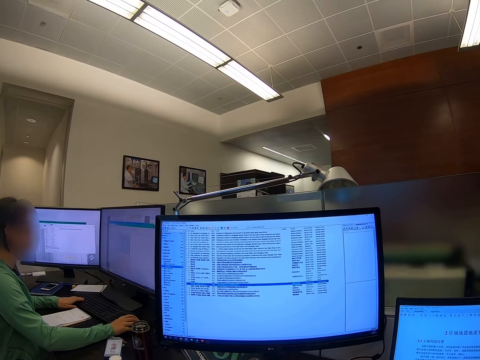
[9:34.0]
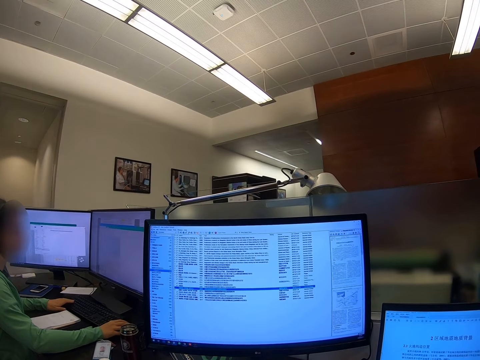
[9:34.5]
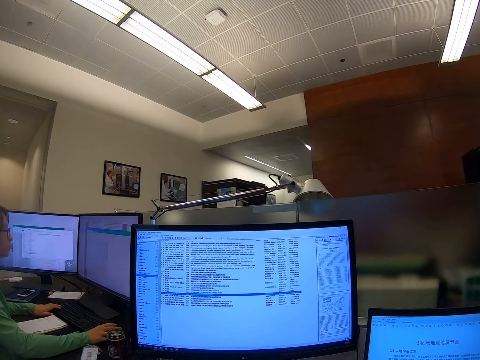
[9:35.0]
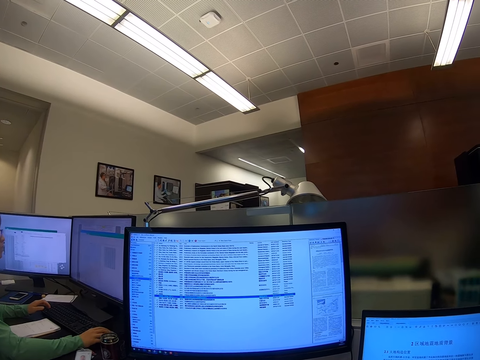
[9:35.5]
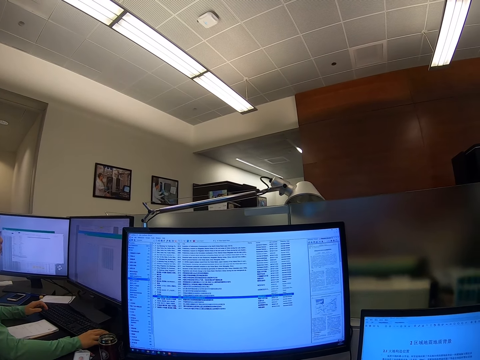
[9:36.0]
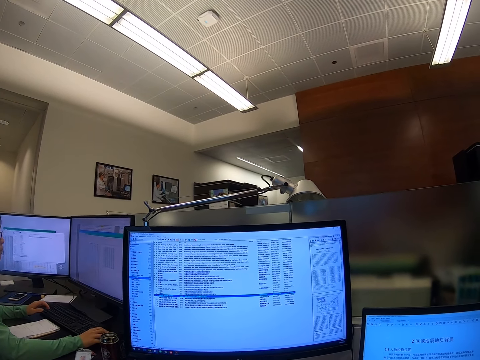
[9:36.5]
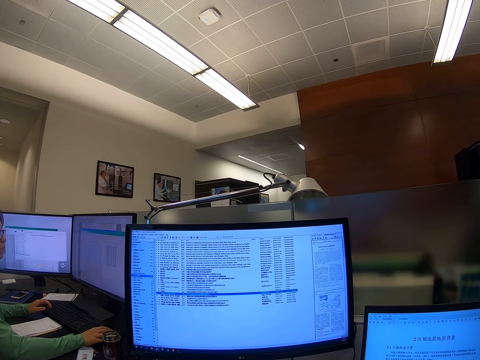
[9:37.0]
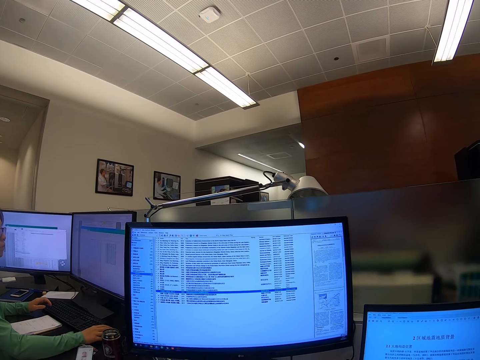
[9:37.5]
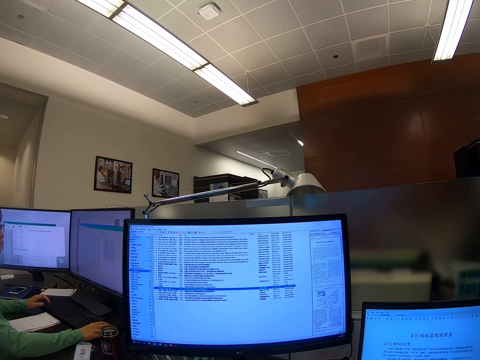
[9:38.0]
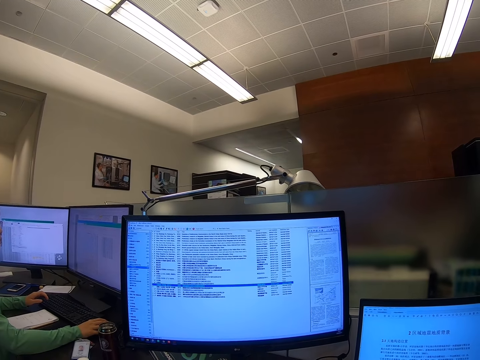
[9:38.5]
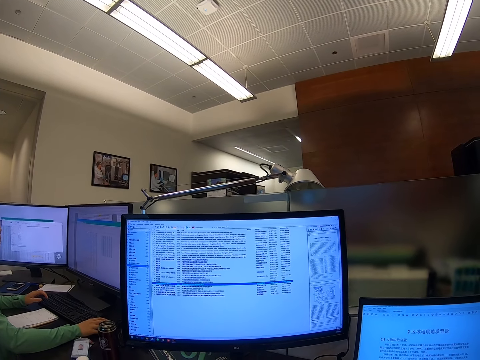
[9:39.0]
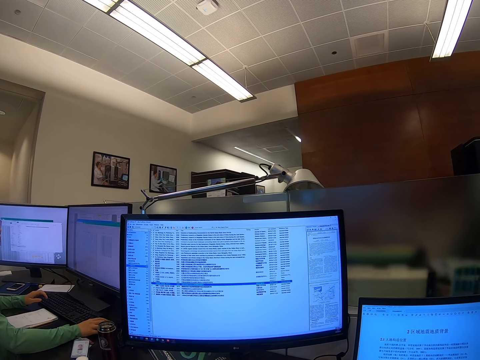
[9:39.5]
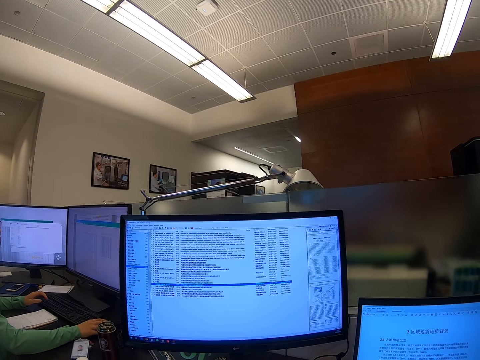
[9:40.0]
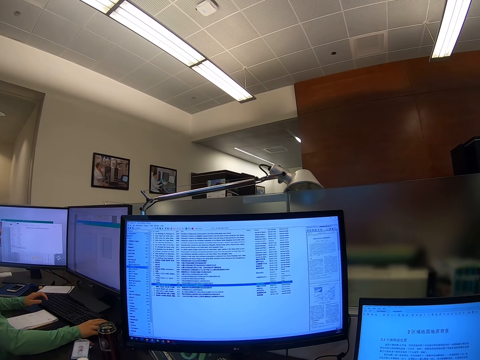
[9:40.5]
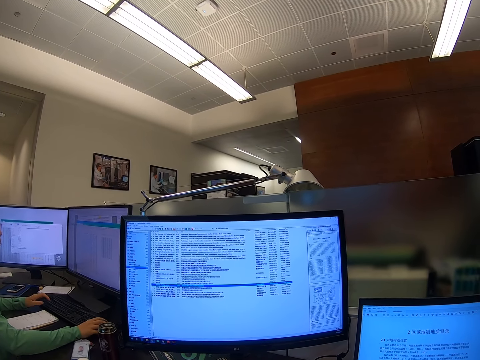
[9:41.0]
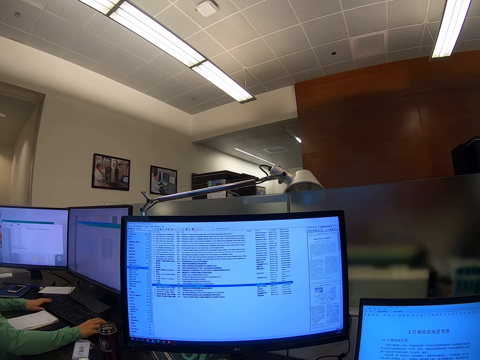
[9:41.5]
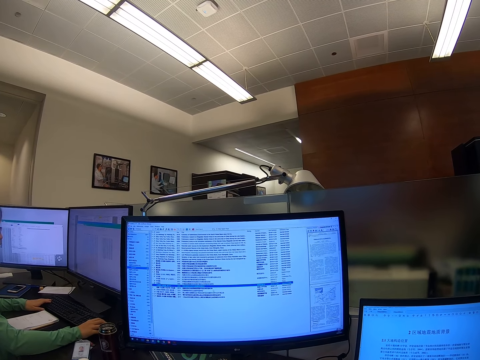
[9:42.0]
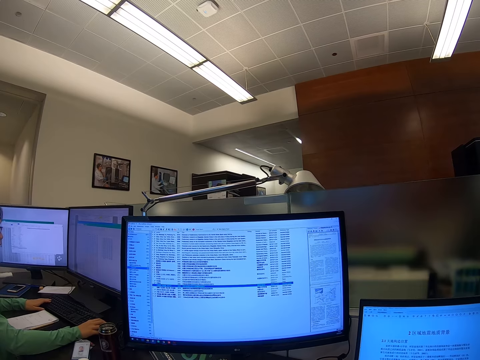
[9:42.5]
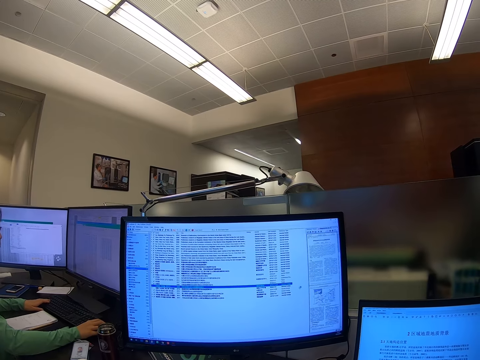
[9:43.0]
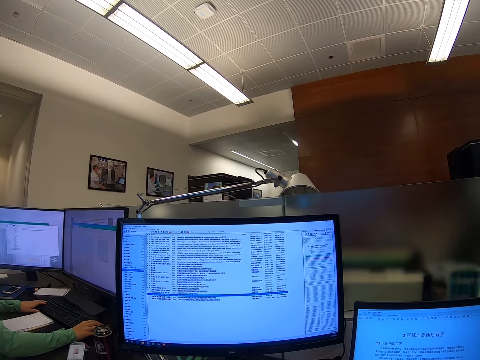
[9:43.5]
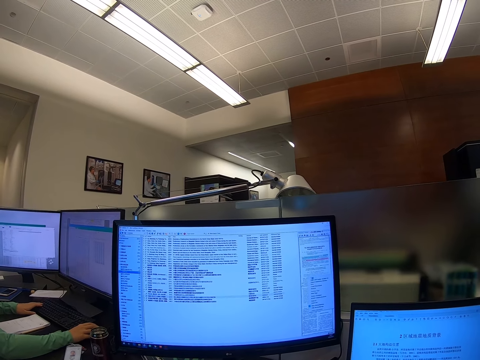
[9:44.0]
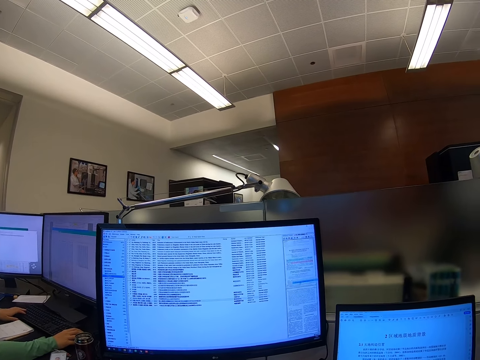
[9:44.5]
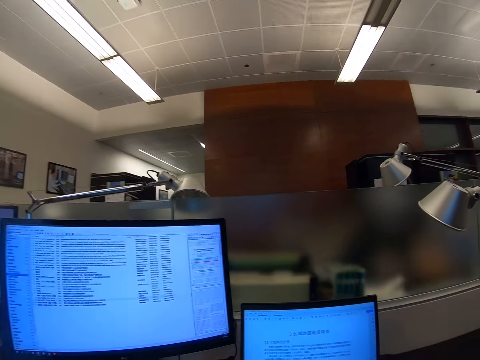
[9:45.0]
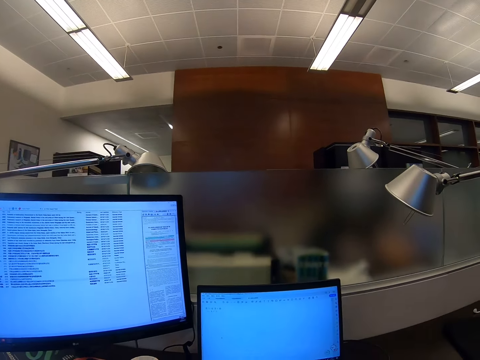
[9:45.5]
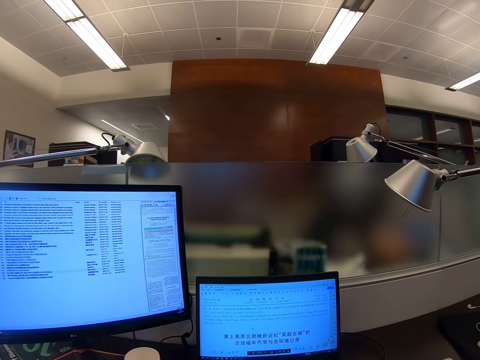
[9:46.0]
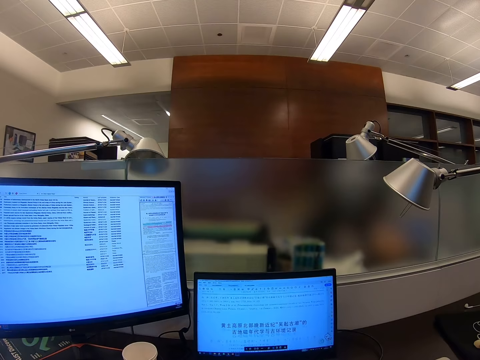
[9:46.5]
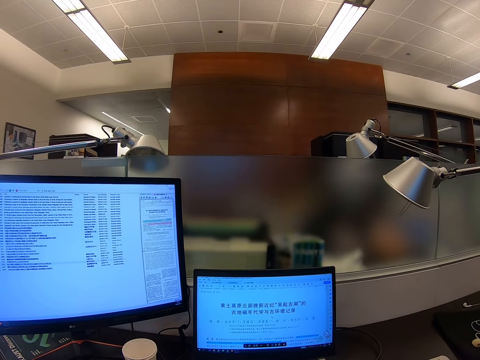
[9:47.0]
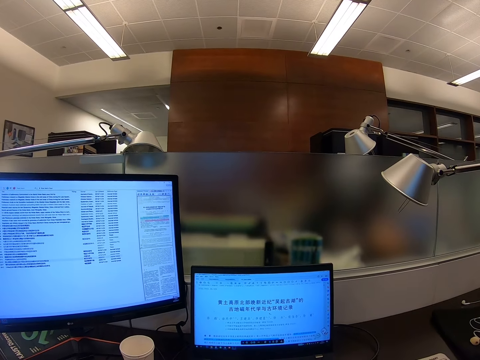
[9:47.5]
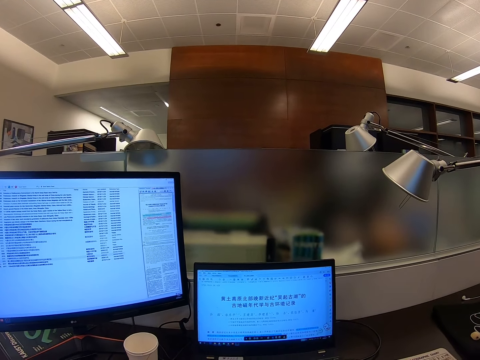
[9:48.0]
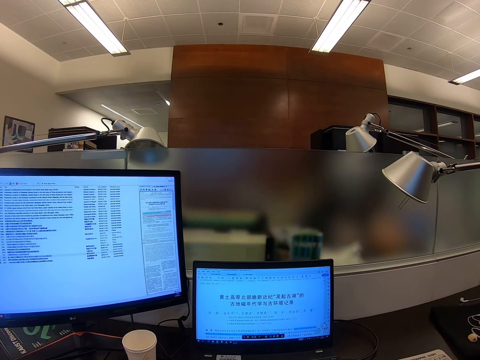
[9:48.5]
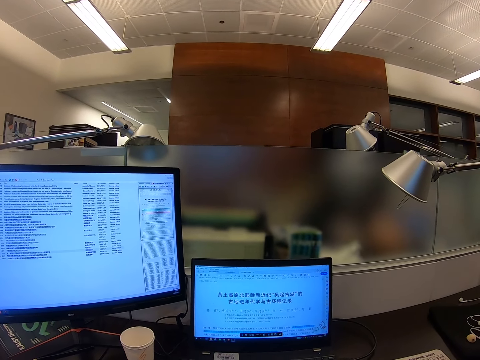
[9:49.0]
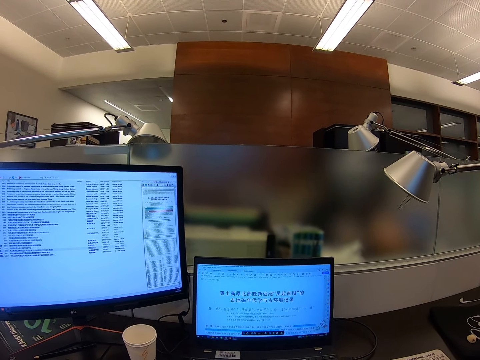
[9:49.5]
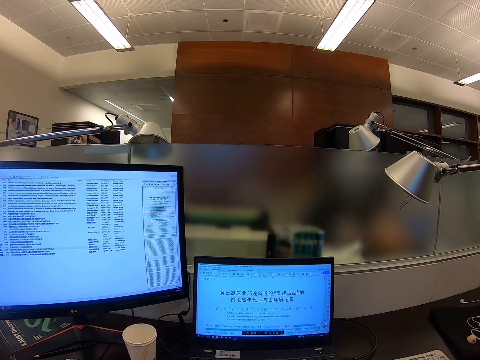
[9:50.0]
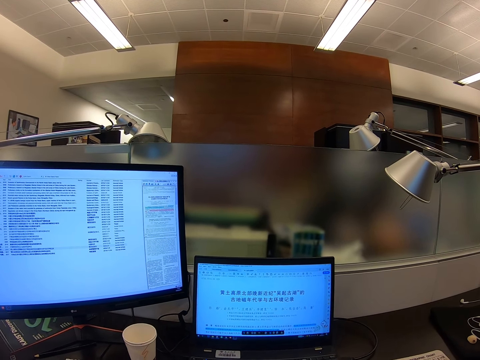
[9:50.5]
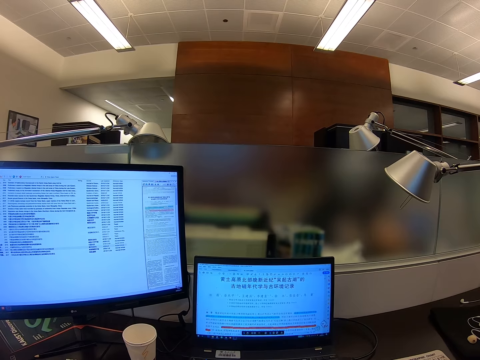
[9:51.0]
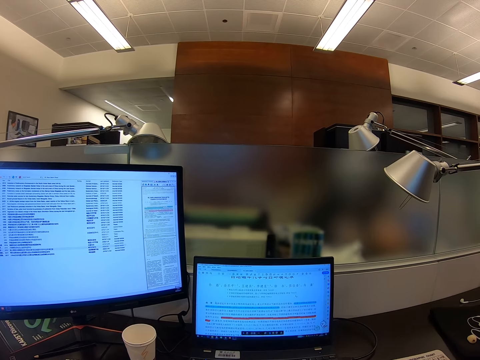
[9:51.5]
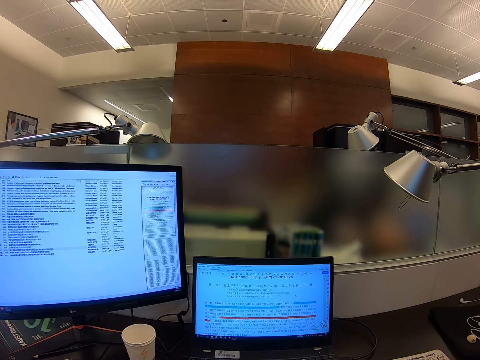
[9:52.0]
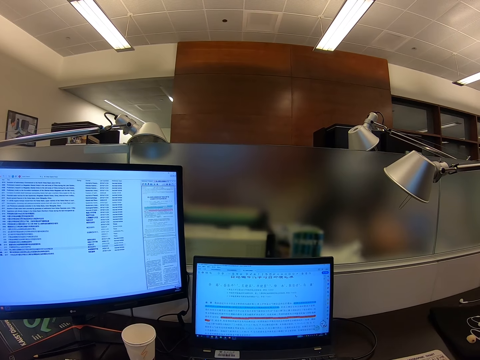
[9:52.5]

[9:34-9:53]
The camera wearer scrolls the computer. They stare at the computer.

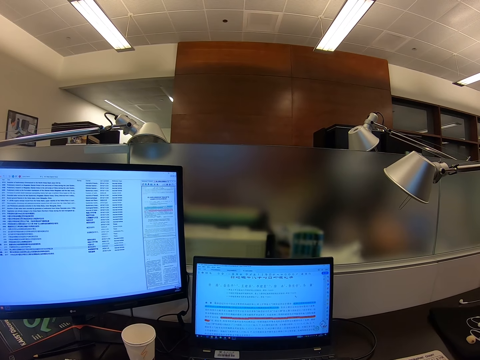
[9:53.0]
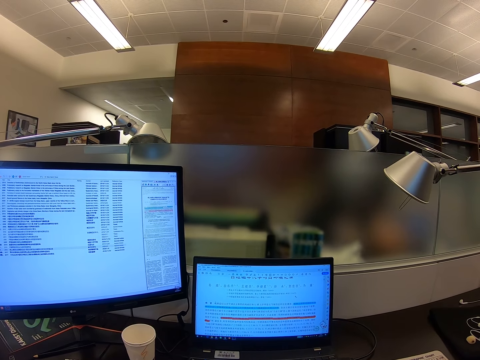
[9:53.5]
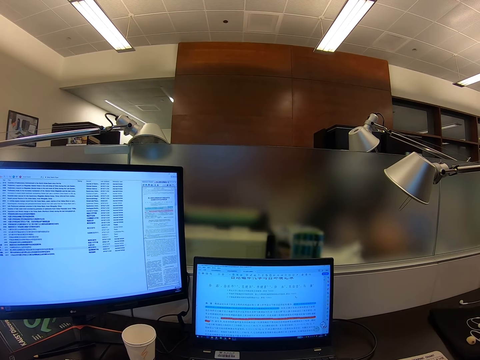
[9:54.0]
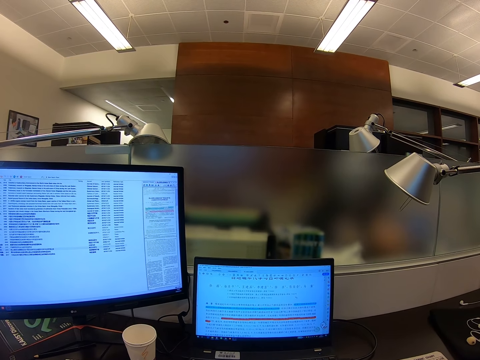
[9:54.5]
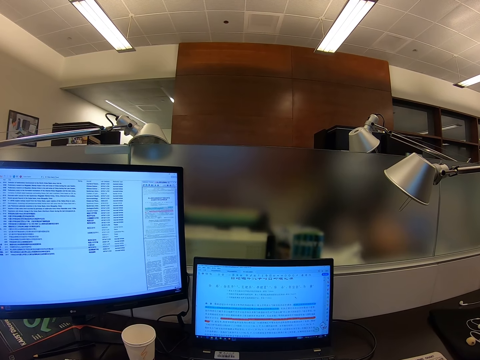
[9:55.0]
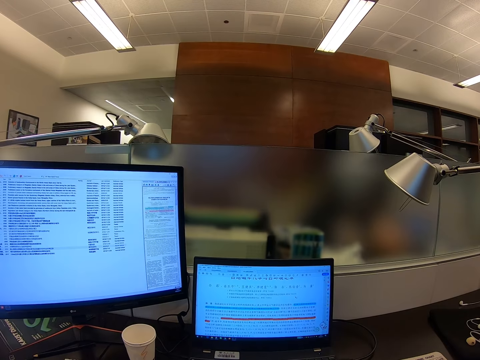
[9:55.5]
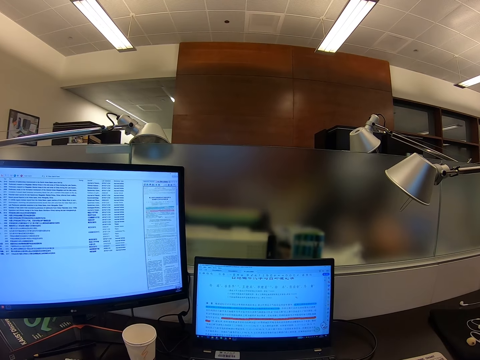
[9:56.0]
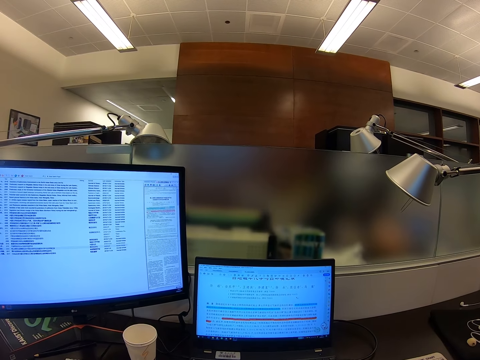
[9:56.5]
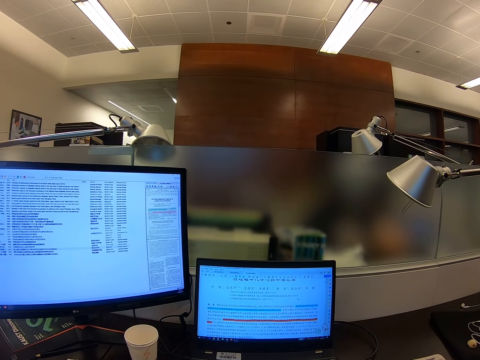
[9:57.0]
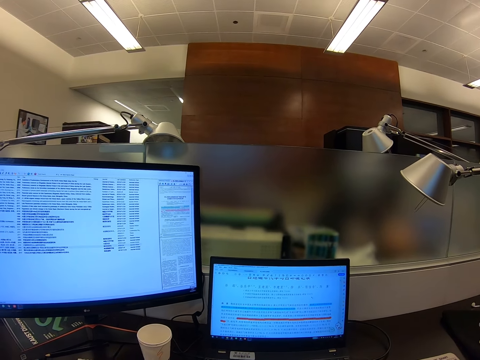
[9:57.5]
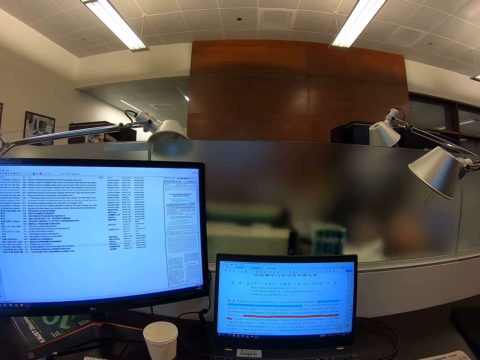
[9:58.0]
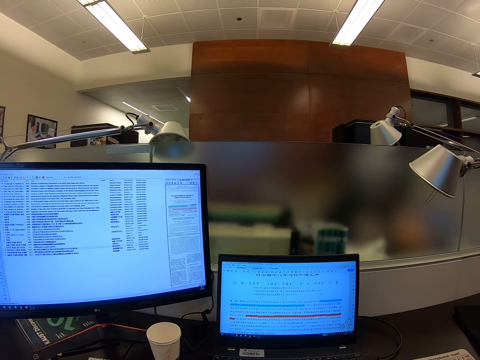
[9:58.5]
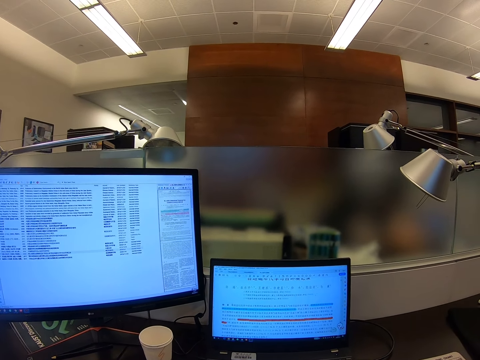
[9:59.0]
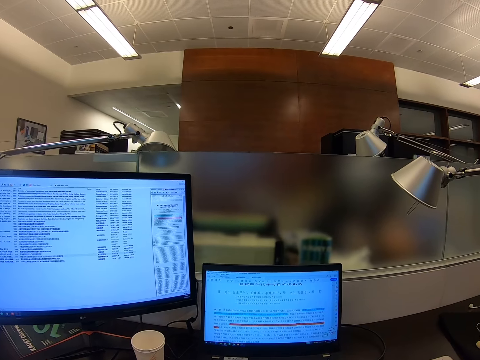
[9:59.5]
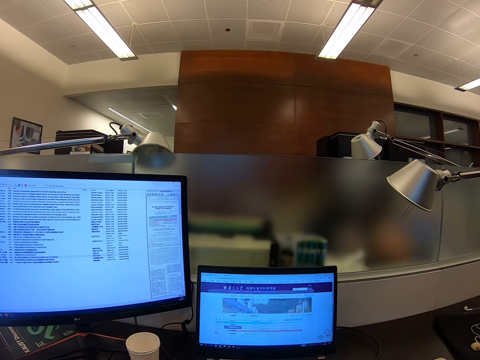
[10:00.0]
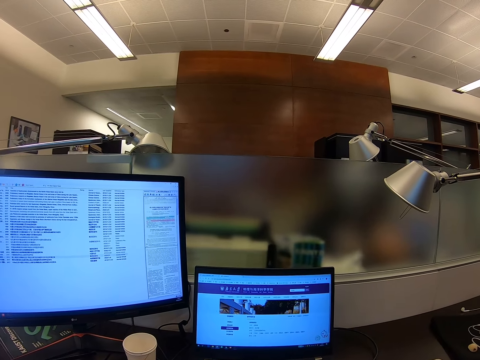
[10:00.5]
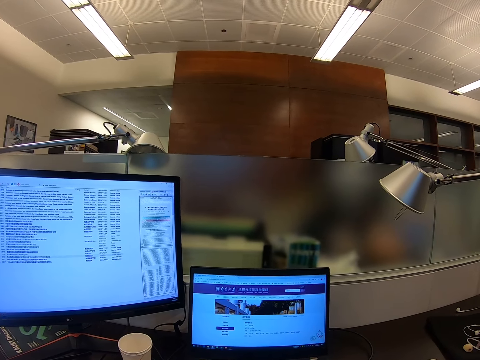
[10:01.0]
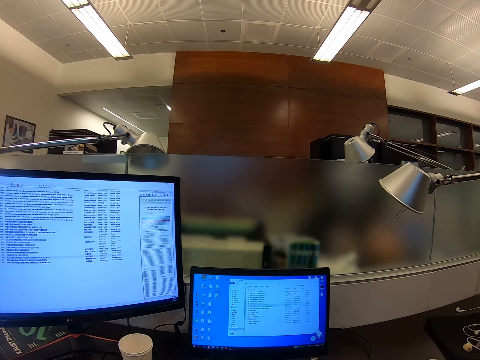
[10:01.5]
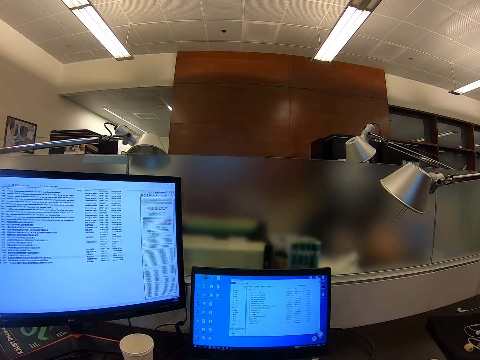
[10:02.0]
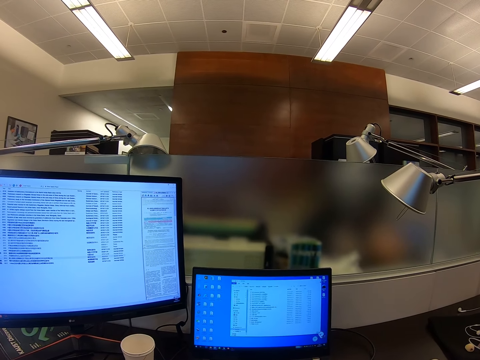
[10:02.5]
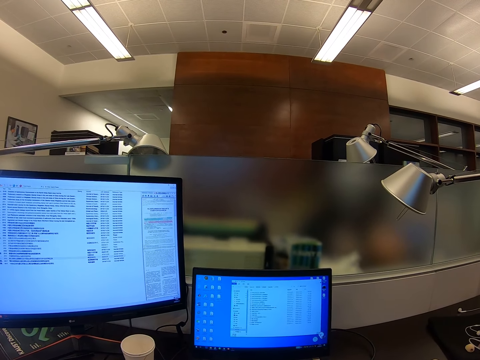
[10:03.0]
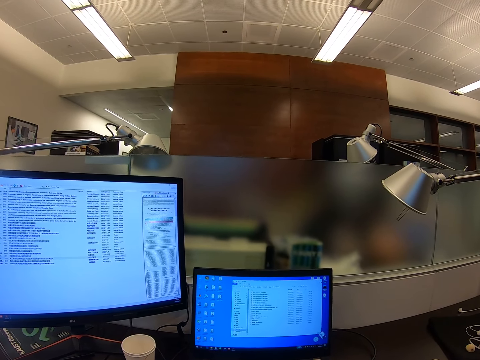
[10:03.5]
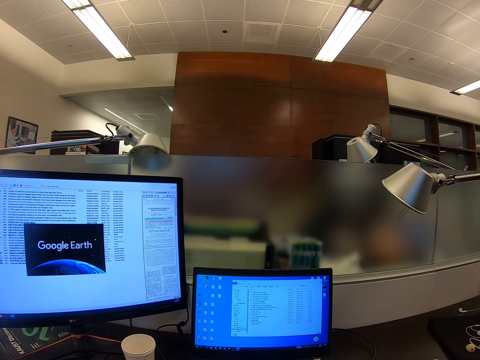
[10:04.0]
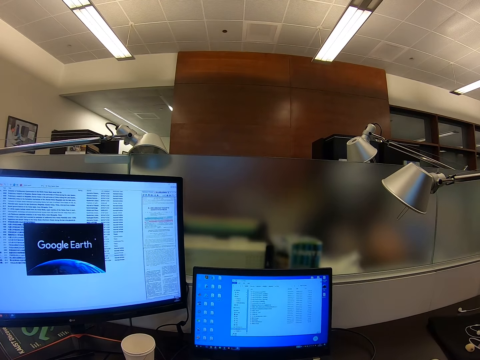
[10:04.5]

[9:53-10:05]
The camera wearer scrolls a computer.
